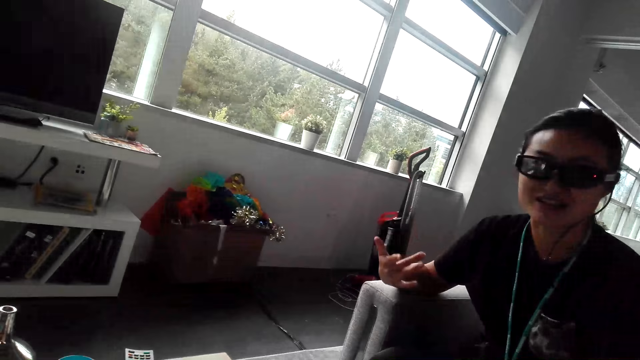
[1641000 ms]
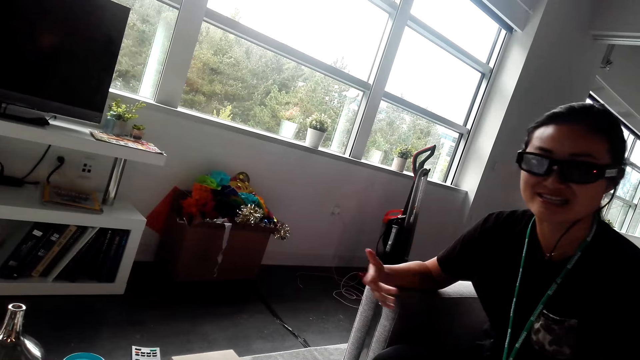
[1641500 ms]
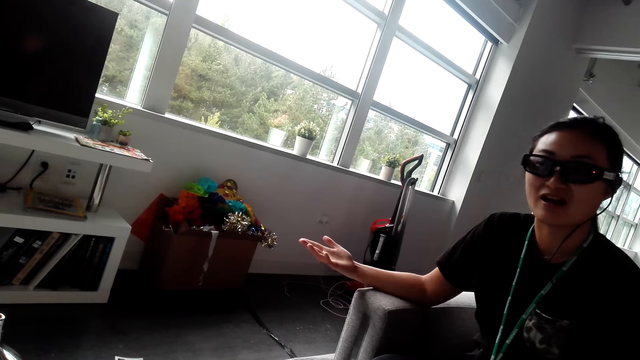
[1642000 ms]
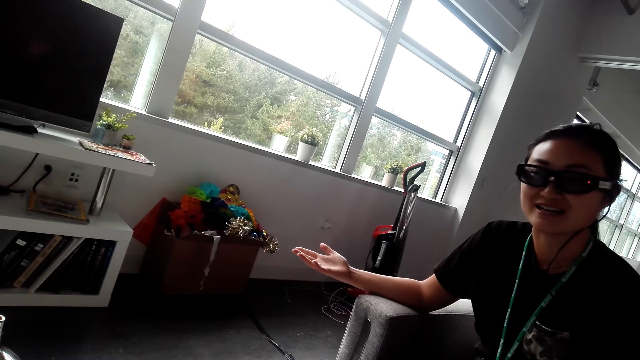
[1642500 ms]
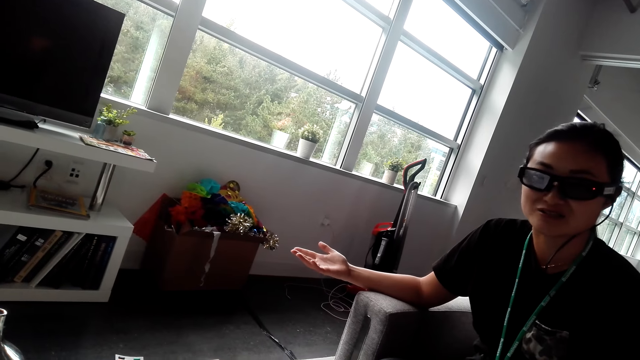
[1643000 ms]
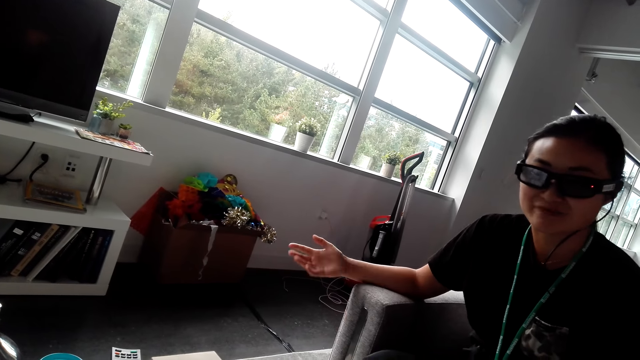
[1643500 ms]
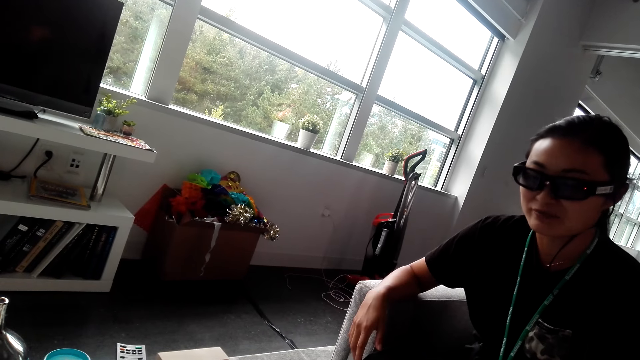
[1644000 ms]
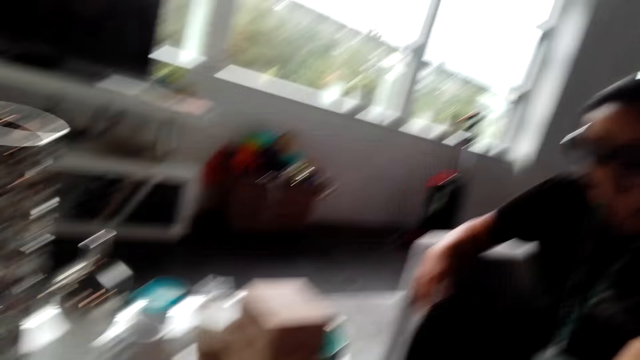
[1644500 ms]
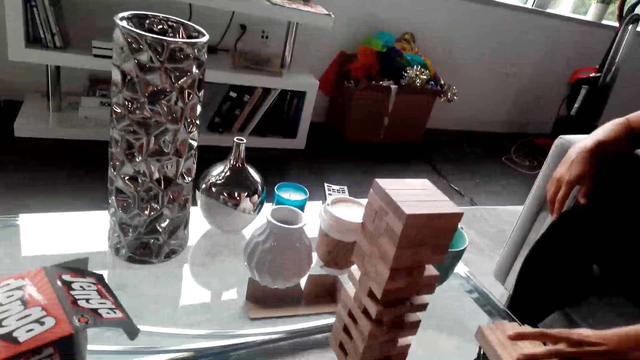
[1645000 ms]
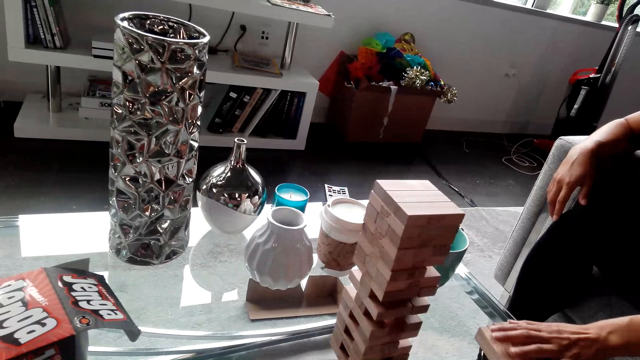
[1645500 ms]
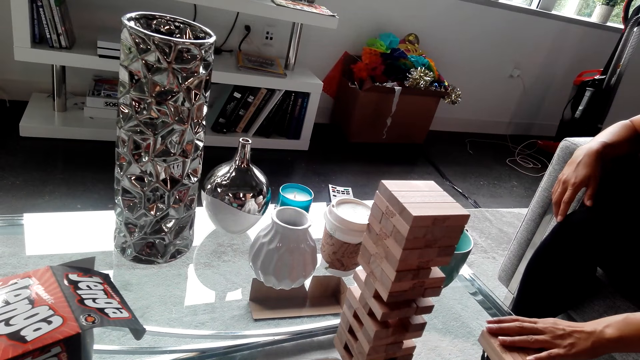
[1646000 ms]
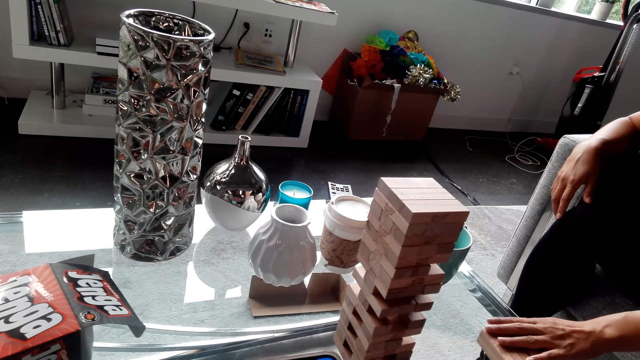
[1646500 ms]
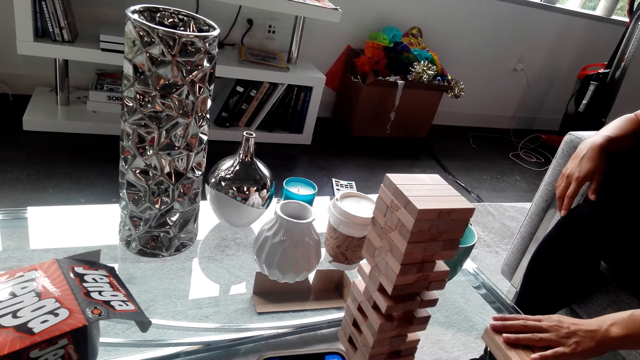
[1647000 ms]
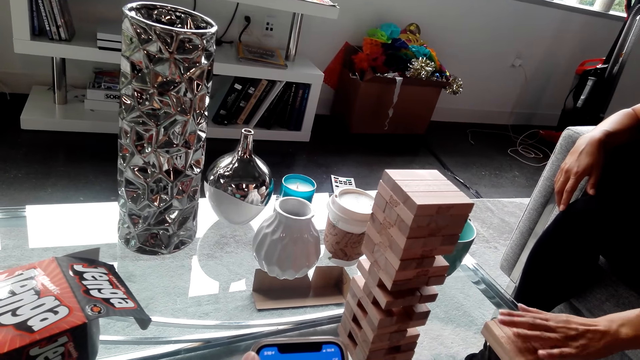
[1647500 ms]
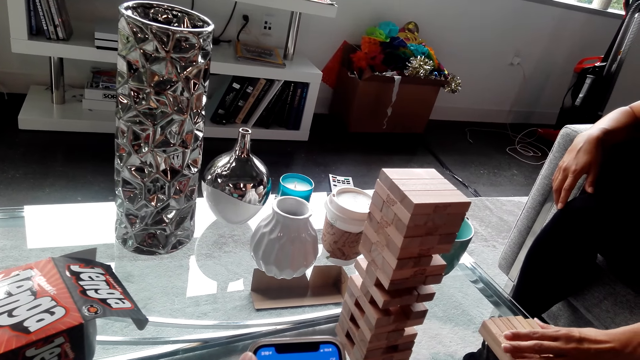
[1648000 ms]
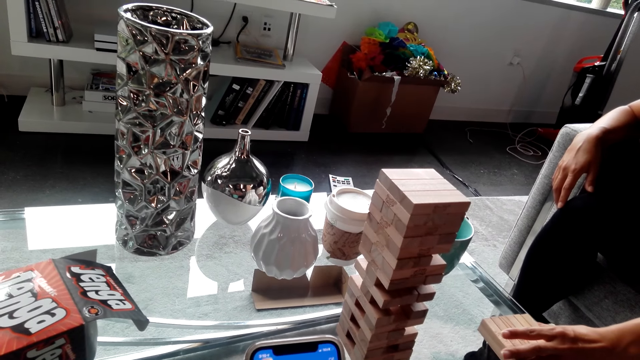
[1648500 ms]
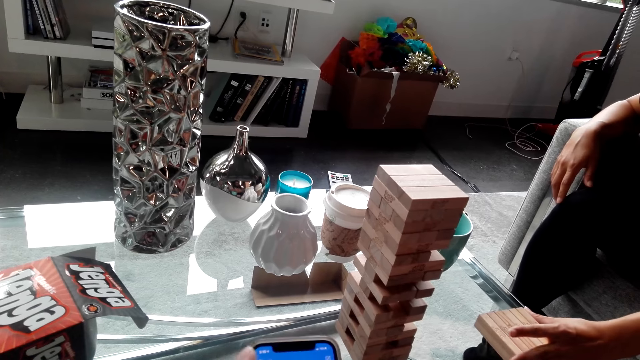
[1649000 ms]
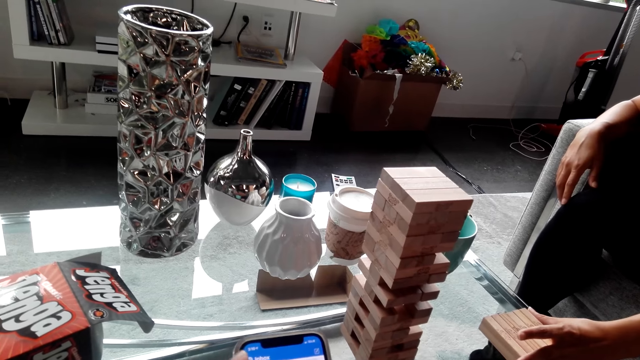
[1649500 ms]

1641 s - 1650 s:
A woman talks to the camera wearer. The woman touches wood with the left hand. The camera wearer arranges the wood on the table.

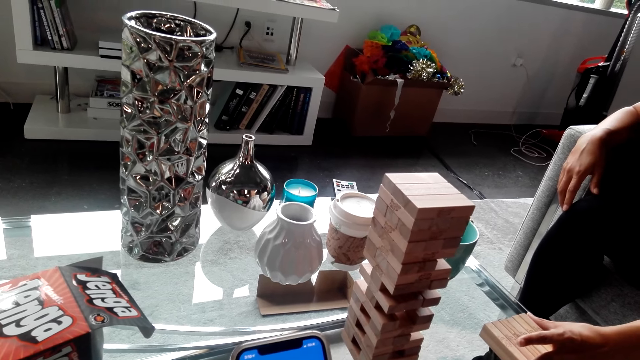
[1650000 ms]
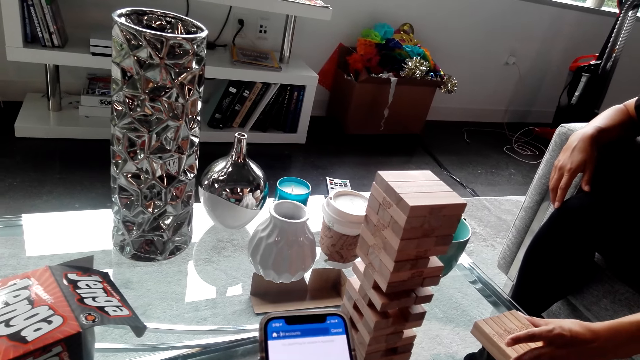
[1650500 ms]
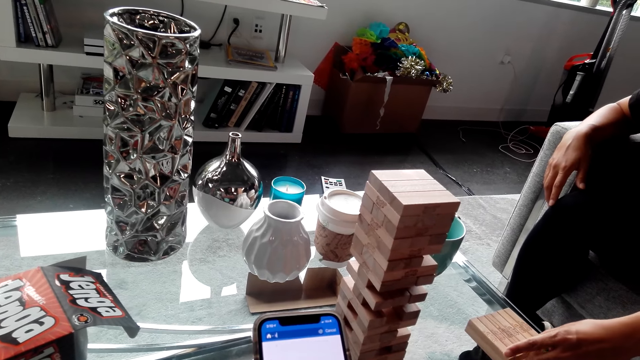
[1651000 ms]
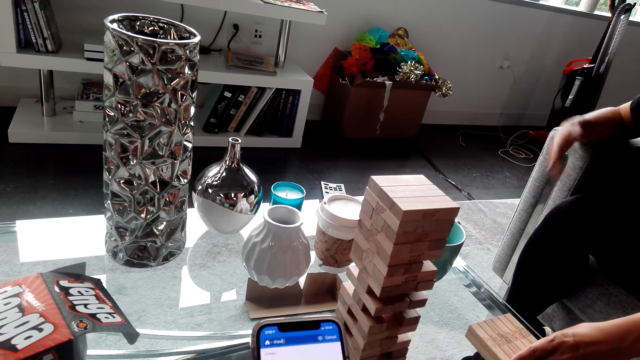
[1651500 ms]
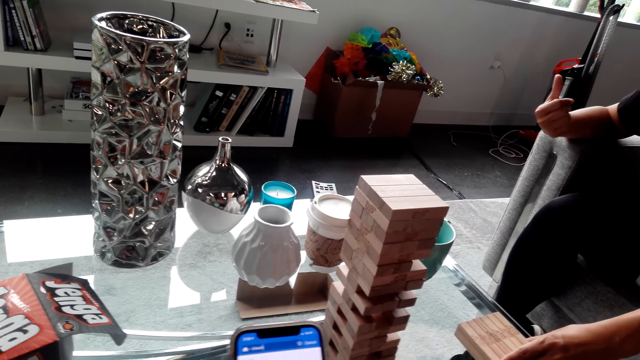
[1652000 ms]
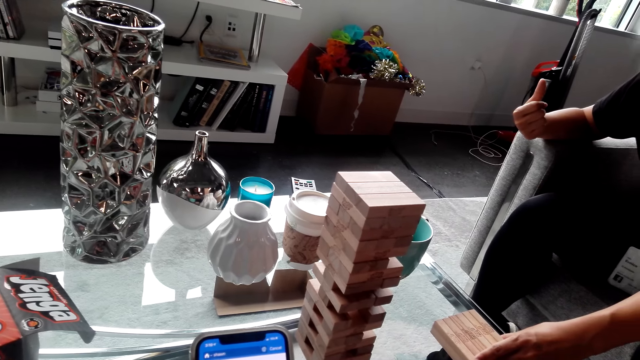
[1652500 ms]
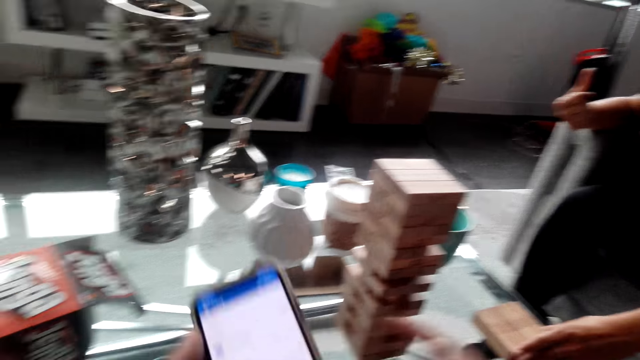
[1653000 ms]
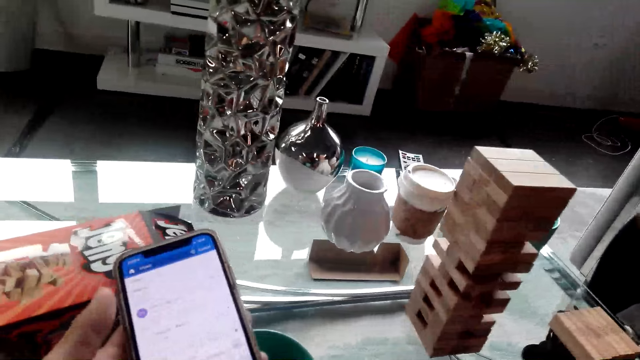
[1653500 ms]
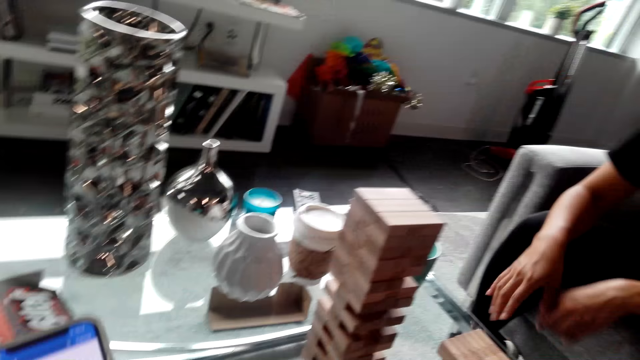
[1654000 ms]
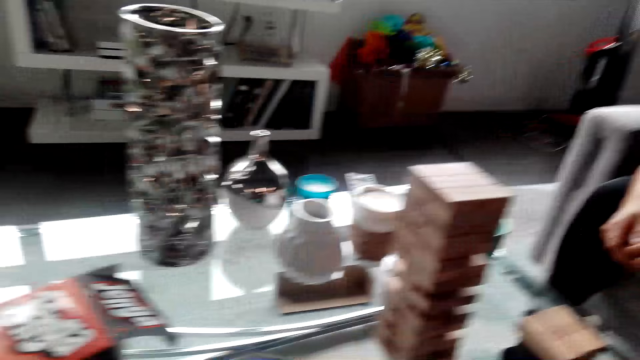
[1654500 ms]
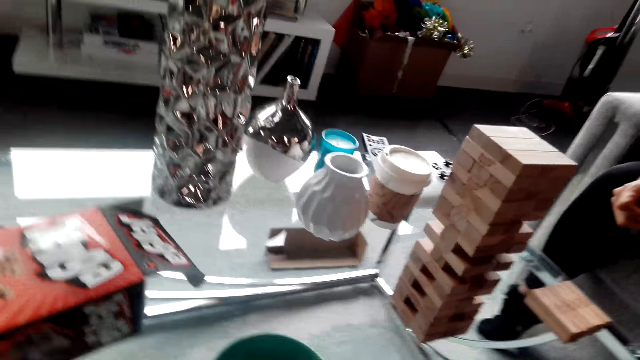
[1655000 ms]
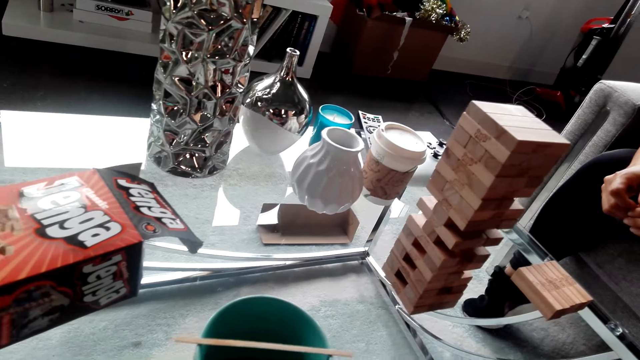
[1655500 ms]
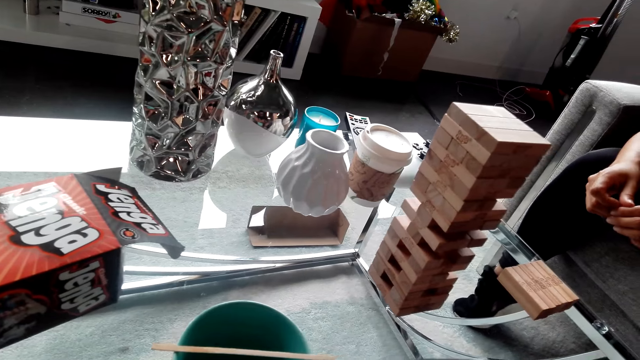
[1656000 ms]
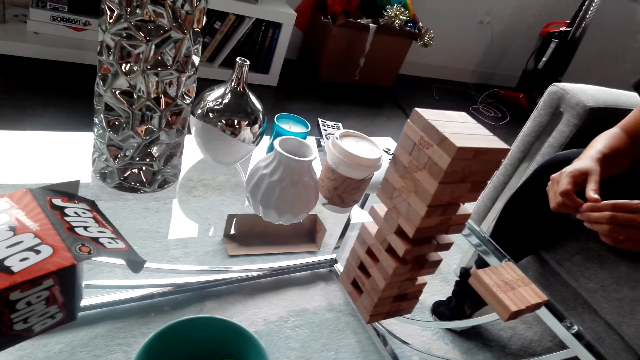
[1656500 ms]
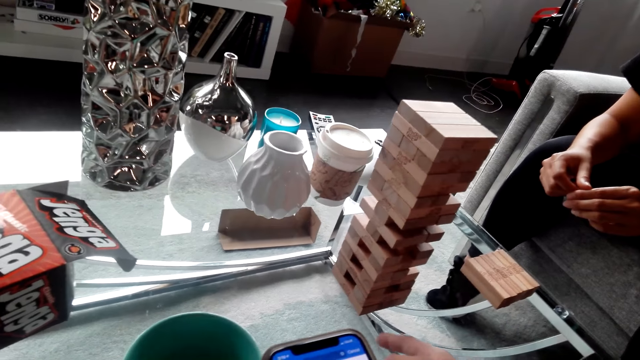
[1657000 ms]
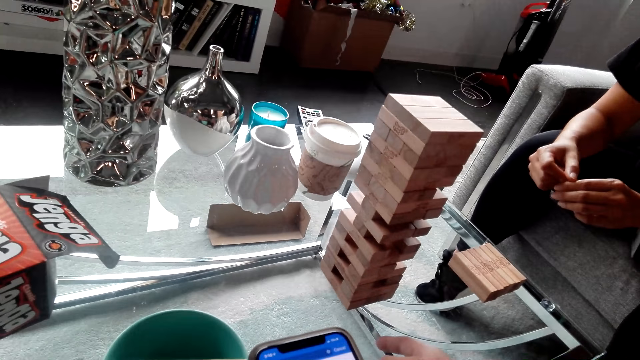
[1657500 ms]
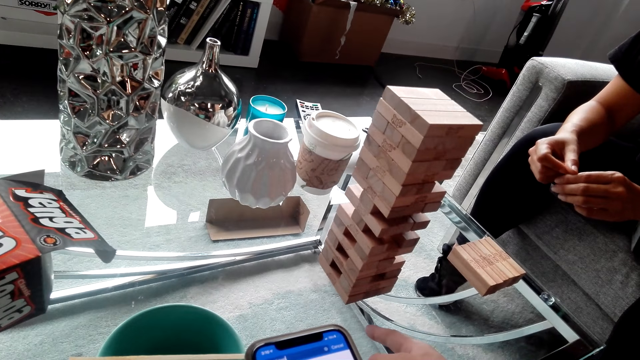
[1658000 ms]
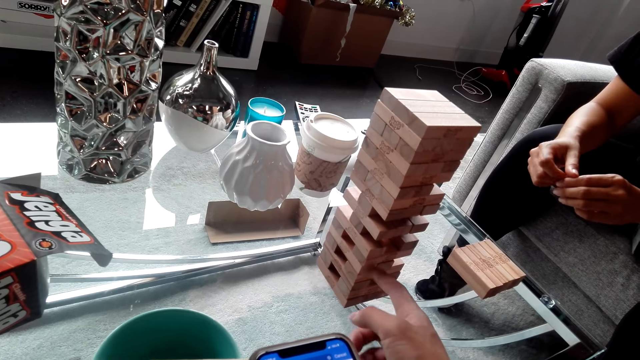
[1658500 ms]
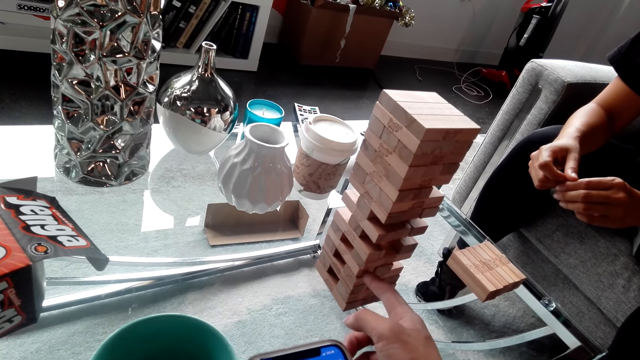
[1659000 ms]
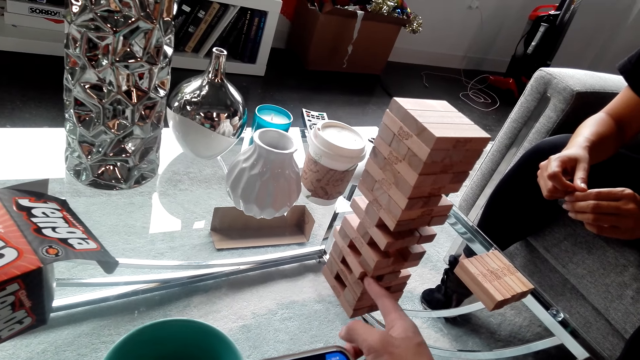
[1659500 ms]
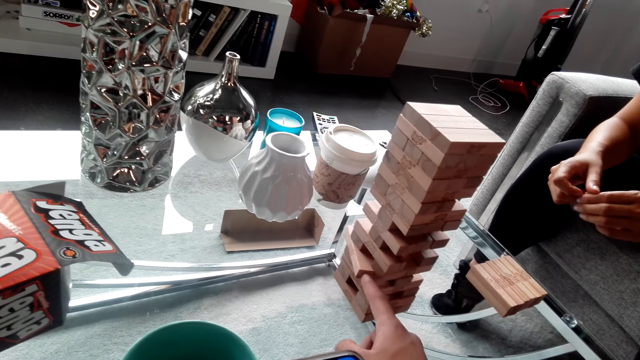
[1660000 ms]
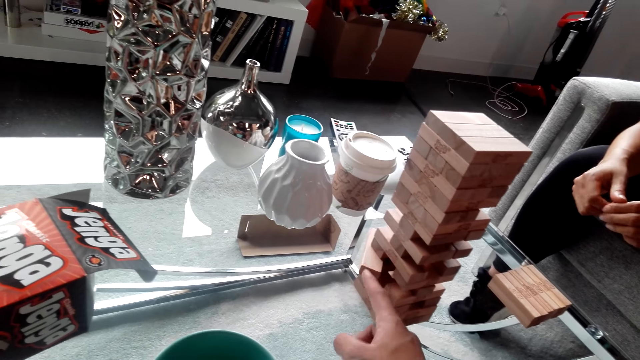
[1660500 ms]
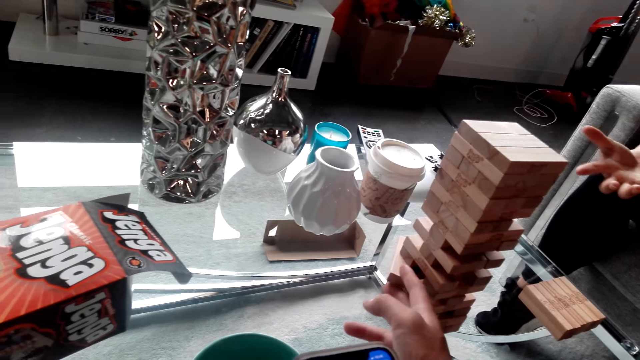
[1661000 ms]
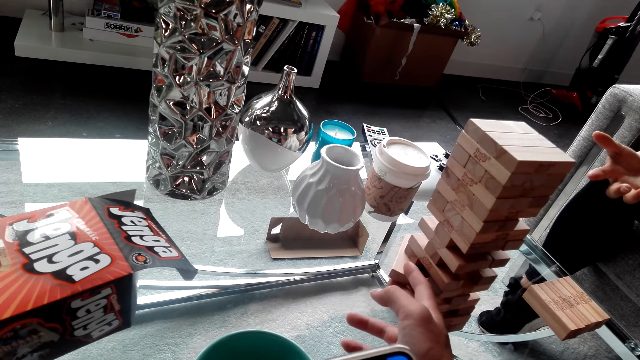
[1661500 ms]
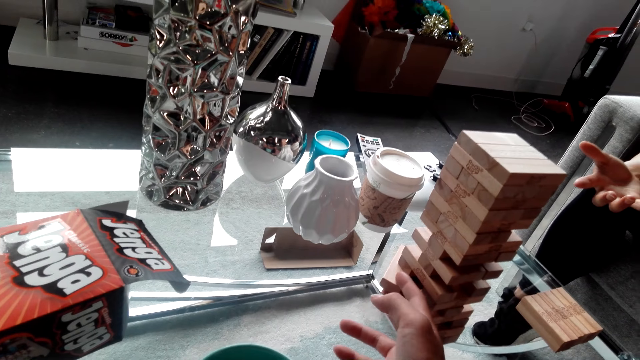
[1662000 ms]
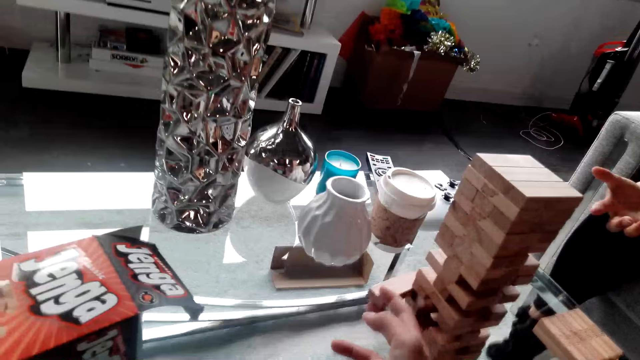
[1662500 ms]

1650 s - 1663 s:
The camera wearer uses the phone. A woman moves her right hand. The camera wearer moves the phone on the hands. They do something. They interact with the woman. They move the wood with the right hand. They remove the wood in the jenga wood. The woman moves the right hand. The camera wearer moves a hand.
